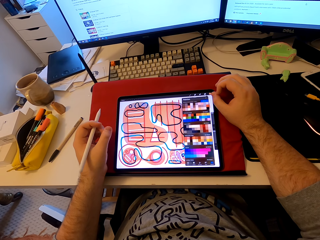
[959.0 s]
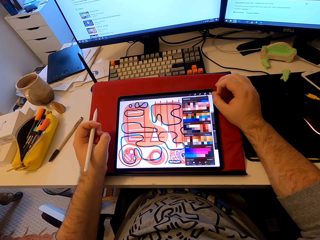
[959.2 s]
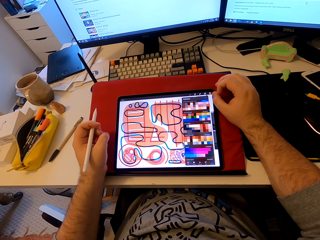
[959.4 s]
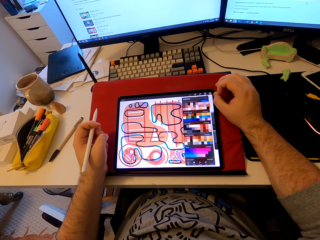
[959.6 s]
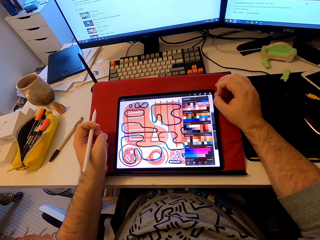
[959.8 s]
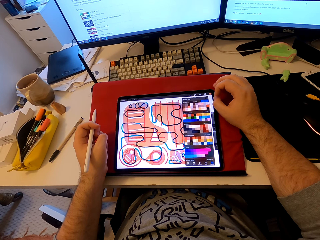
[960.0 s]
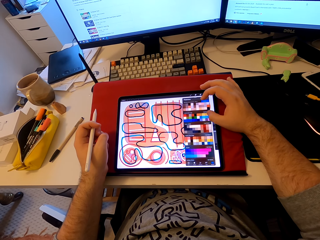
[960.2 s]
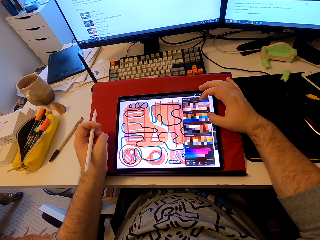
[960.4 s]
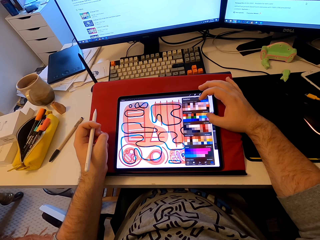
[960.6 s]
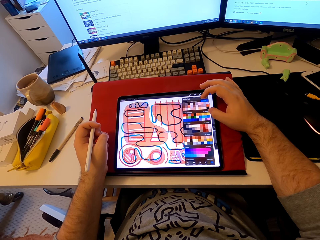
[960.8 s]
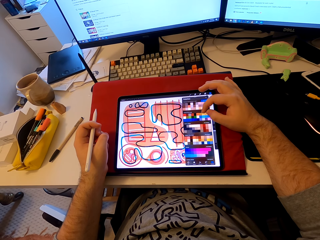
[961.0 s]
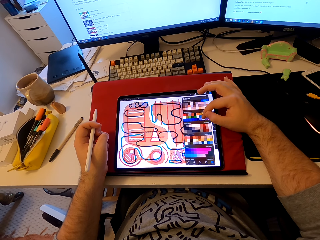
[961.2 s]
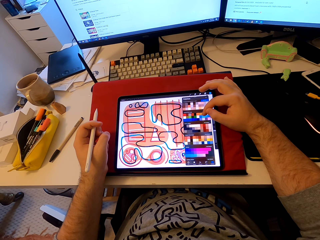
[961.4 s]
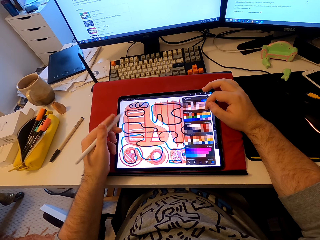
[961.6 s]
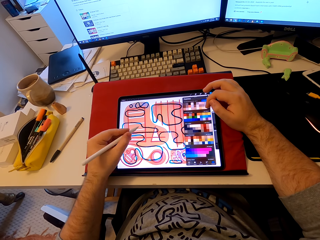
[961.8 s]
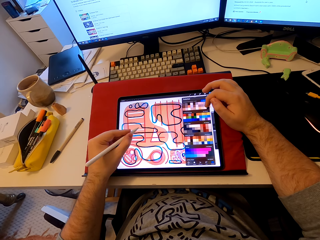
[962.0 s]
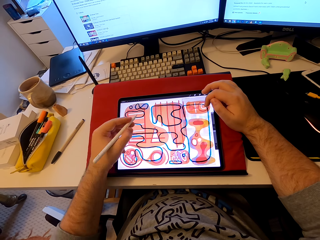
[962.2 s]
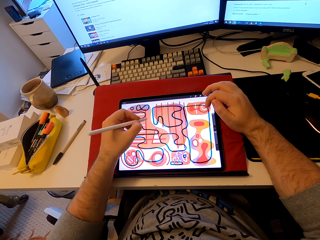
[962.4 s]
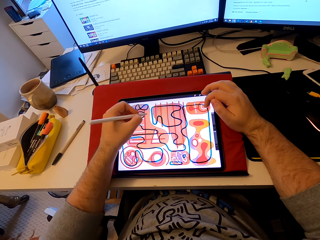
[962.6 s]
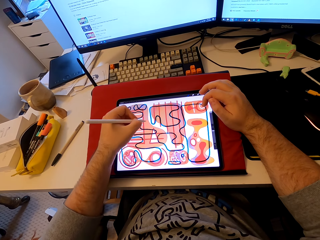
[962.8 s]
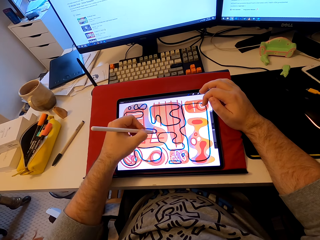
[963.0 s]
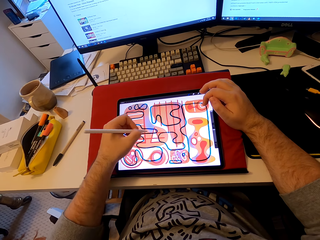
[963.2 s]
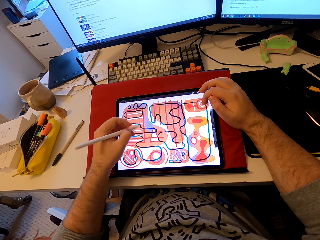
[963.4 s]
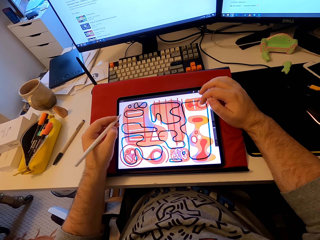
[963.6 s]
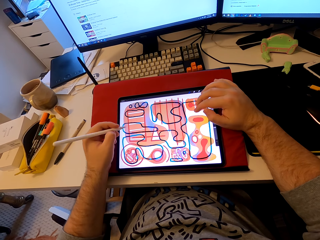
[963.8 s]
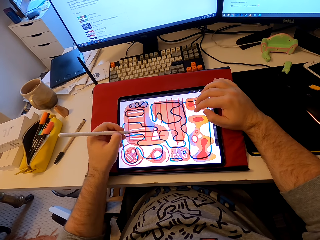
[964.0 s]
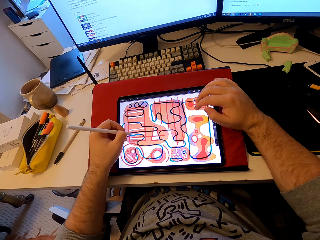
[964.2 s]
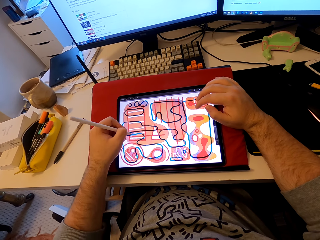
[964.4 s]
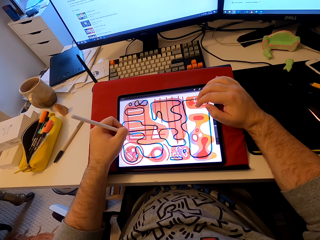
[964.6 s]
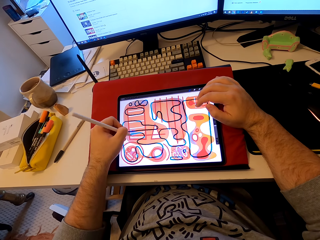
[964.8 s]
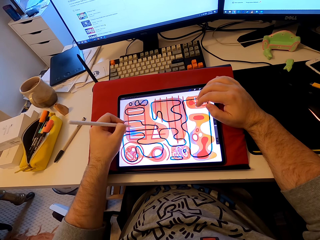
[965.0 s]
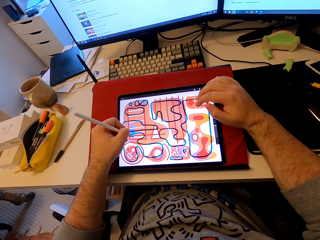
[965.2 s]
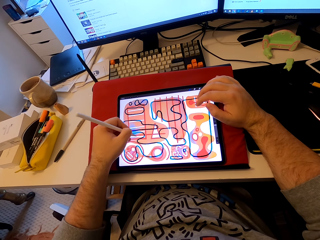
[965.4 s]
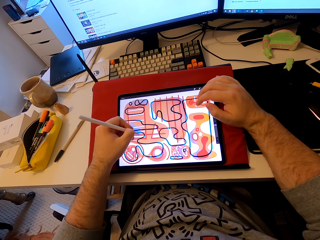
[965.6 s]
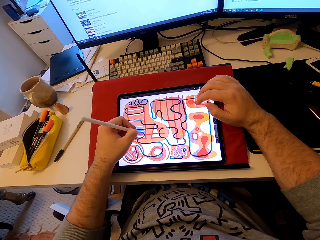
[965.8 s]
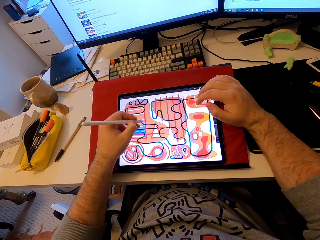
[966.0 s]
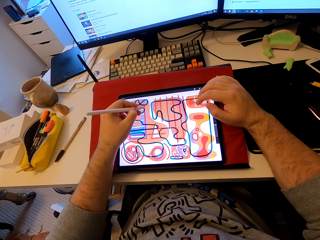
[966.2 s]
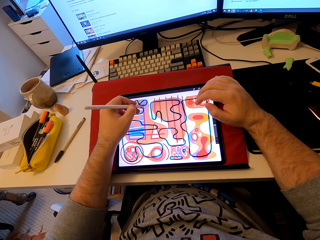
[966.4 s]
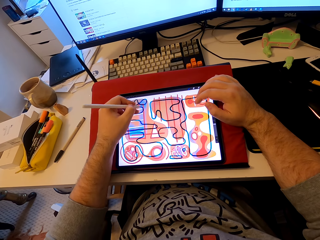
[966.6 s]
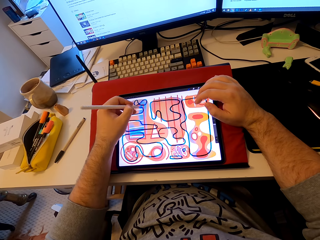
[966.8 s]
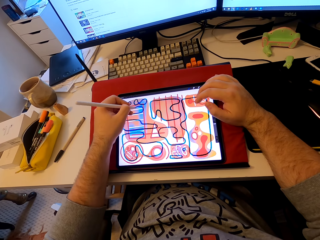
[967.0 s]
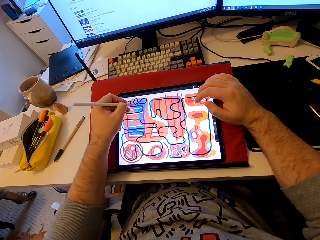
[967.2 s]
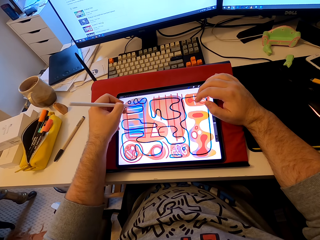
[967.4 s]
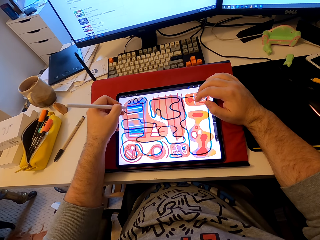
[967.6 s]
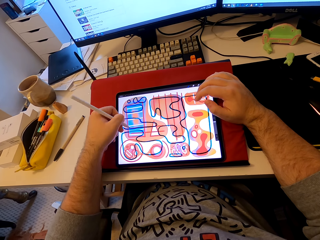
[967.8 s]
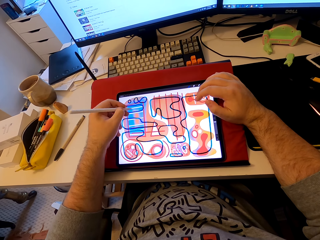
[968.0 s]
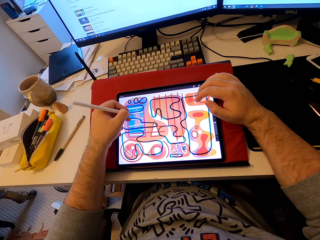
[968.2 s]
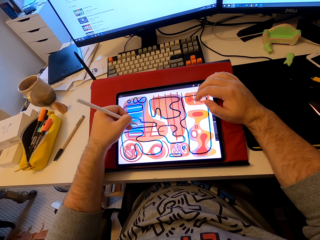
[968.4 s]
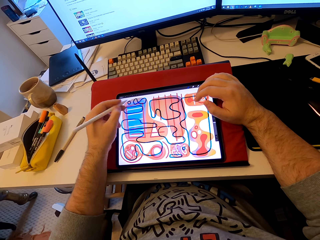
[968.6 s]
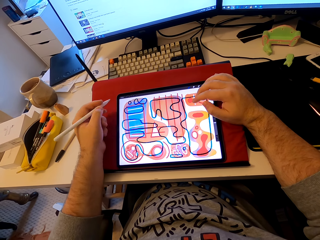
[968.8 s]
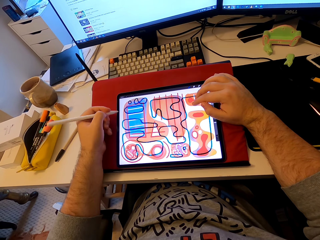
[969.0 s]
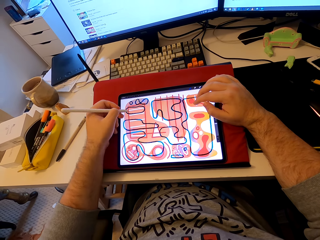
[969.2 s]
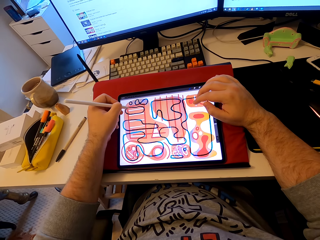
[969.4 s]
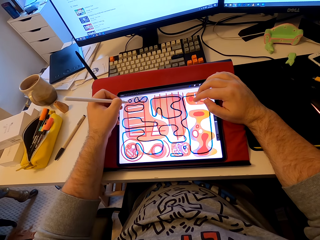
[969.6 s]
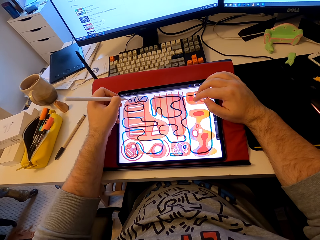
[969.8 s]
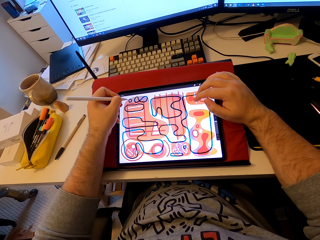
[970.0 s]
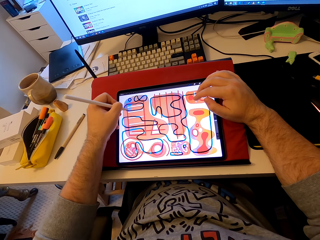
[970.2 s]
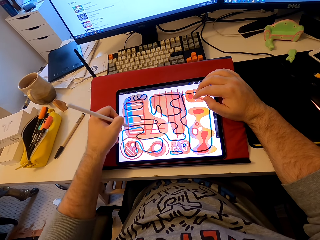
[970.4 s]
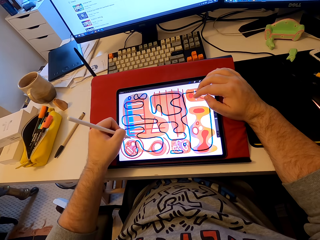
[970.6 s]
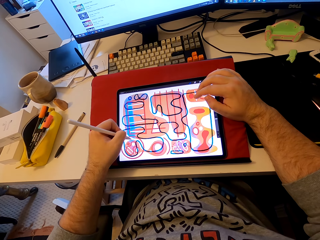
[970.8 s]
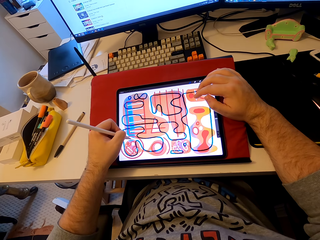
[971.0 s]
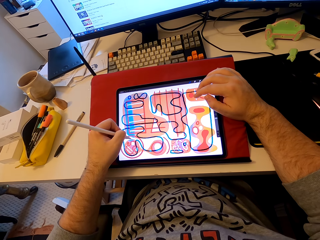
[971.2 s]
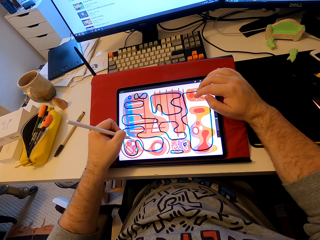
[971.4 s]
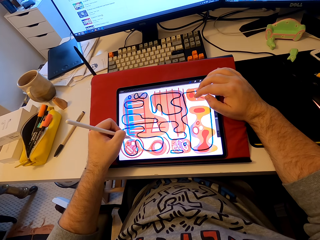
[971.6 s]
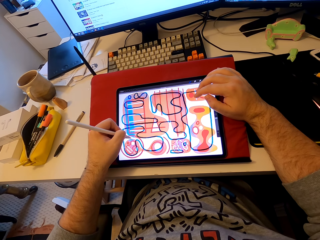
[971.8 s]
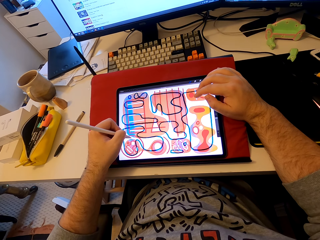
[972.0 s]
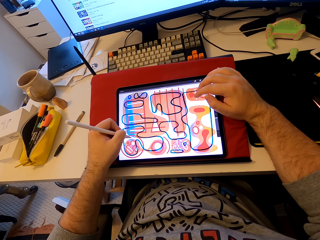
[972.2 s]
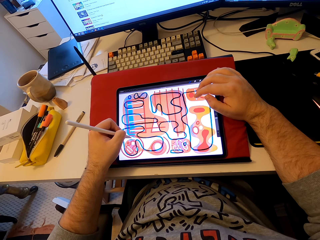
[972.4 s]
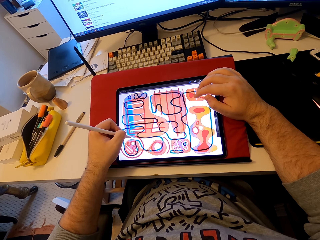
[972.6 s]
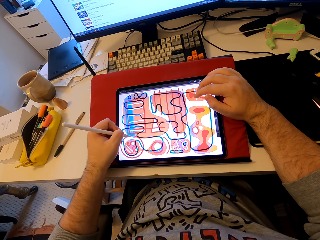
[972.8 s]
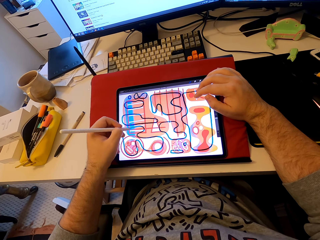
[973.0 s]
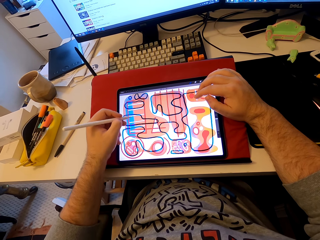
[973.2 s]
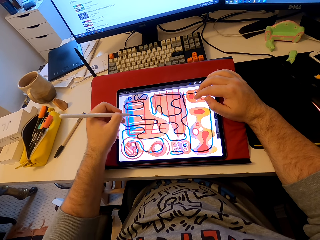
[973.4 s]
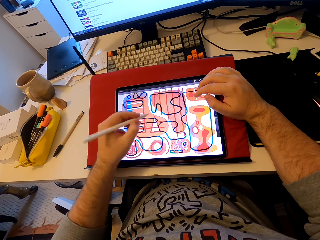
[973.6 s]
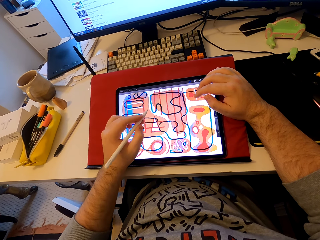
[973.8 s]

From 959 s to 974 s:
The camera wearer operates a tablet. He holds the tablet's screen with his index and thumb fingers. He taps on the tablet's screen. He draws patterns on the tablet. He points at the tablet's screen. He colors on the tablet's screen. He taps on the tablet's screen. He colors on the tablet's screen. He taps on the tablet's screen. He colors on the tablet's screen.

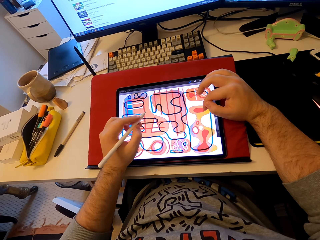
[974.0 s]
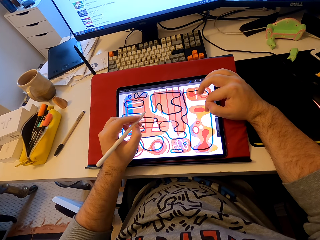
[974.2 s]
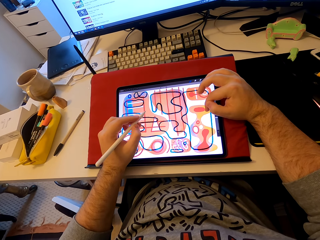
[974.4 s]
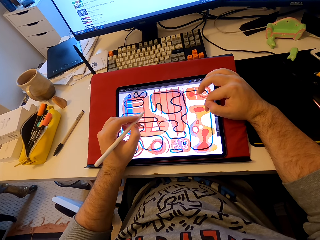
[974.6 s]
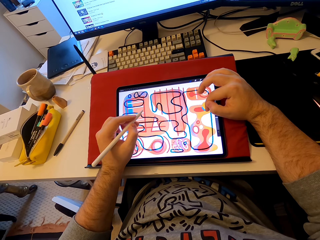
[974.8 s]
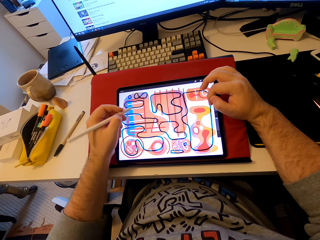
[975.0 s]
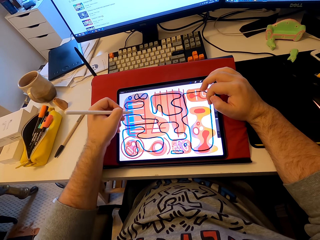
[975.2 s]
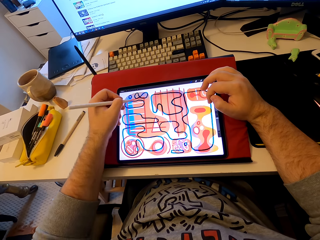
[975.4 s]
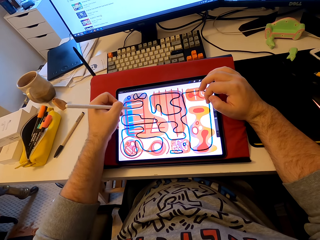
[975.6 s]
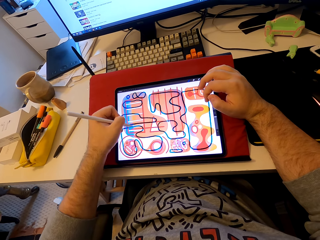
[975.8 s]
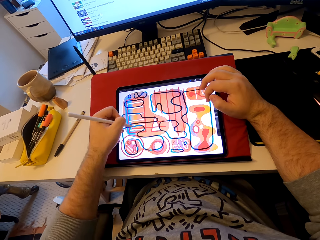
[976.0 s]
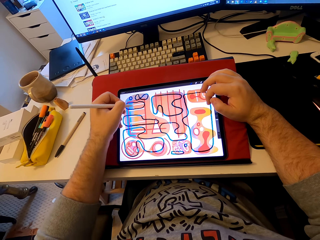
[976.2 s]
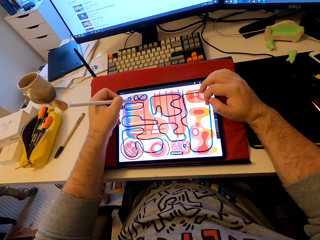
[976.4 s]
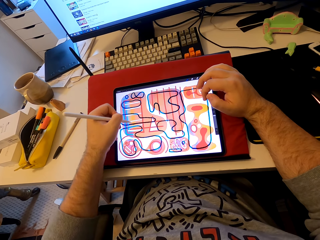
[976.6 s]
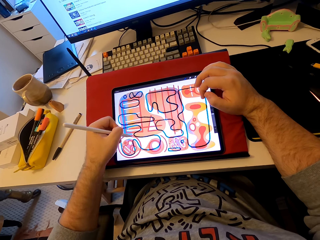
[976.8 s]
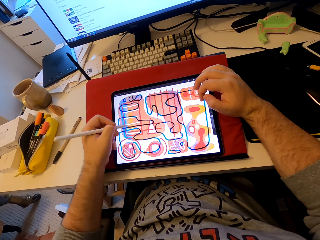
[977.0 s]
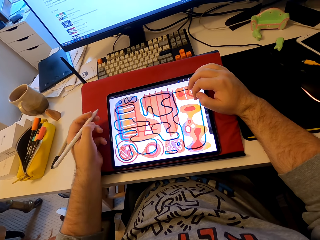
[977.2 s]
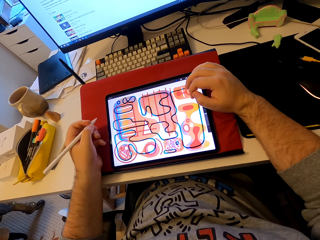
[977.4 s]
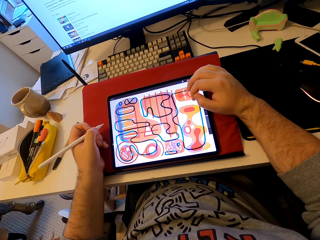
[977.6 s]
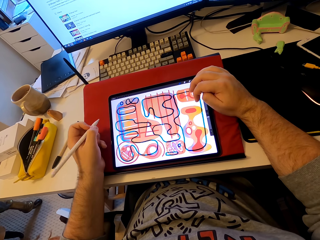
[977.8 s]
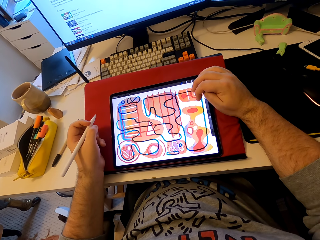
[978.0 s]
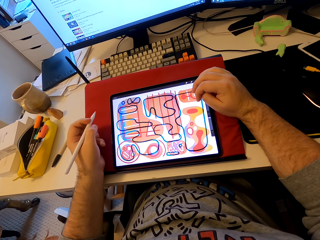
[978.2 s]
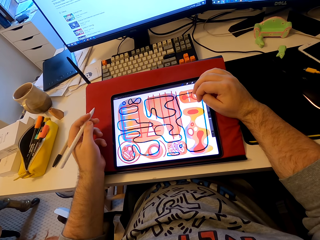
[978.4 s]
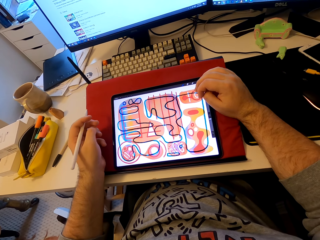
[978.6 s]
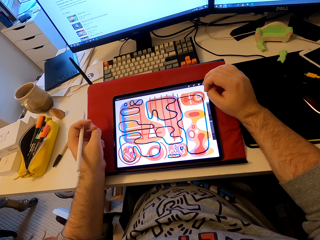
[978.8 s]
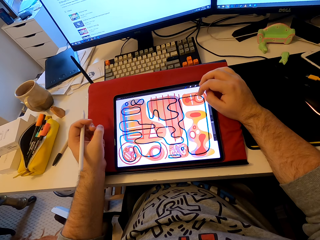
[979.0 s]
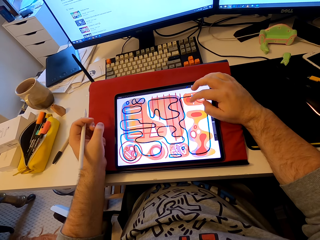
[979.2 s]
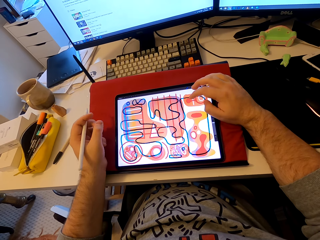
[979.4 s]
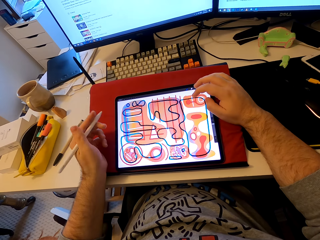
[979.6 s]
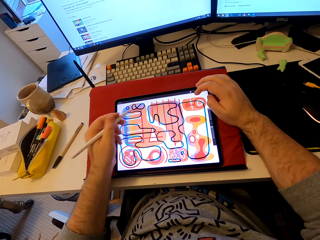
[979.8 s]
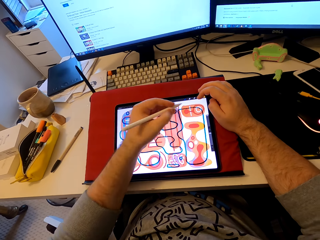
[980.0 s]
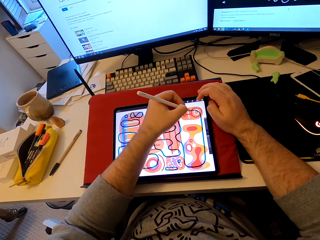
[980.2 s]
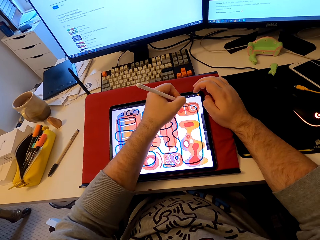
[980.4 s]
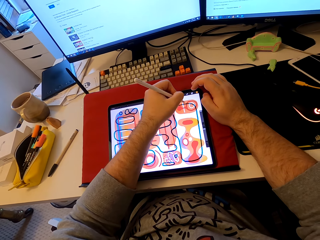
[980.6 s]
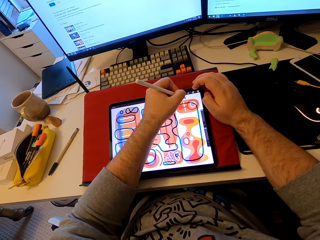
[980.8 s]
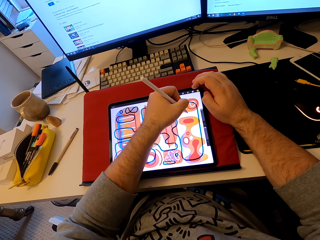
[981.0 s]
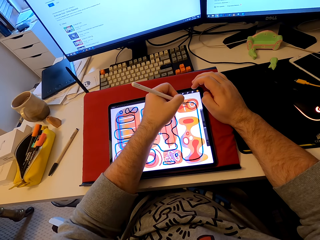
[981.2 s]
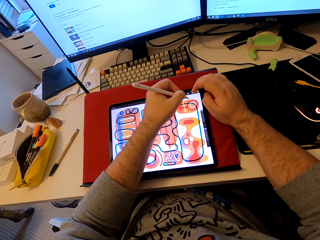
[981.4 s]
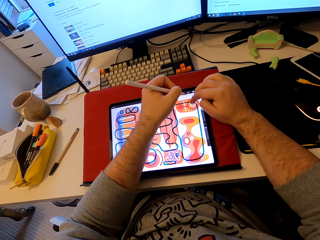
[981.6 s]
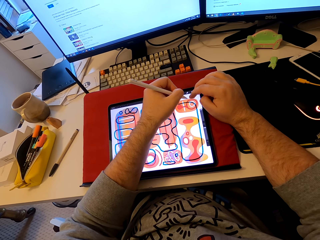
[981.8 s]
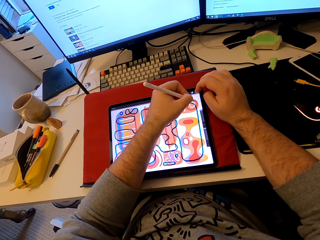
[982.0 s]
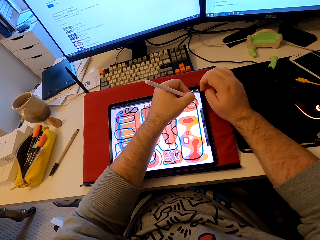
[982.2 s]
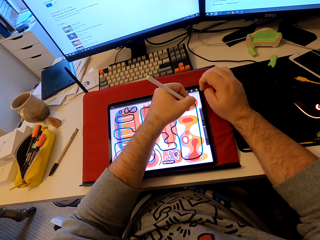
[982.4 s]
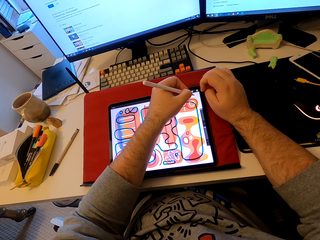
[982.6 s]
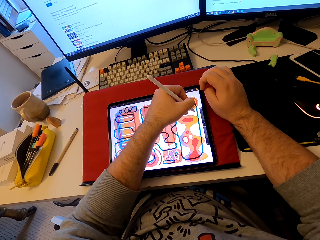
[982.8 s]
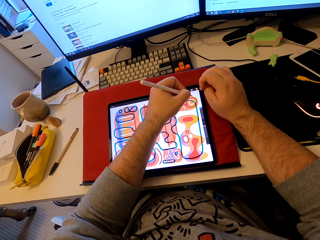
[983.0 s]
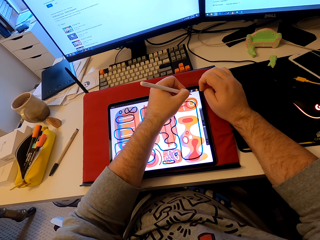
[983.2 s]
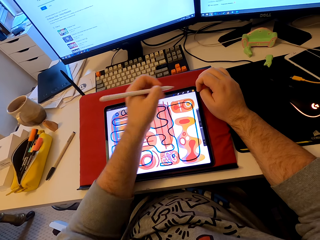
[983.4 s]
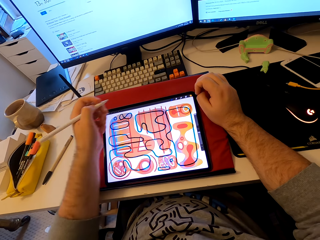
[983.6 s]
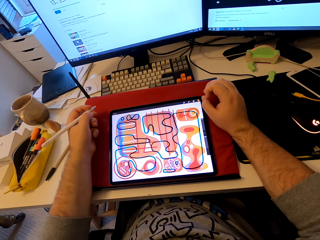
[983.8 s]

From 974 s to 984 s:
The camera wearer stares at a tablet. He taps on the tablet's screen. He pulls his hand from the tablet. He taps on the tablet's screen. He draws patterns on the tablet's screen. He colors on the tablet's screen.
